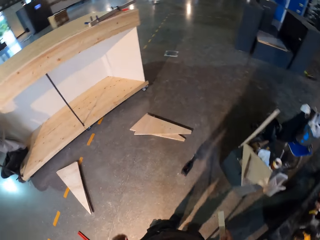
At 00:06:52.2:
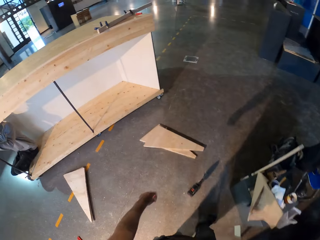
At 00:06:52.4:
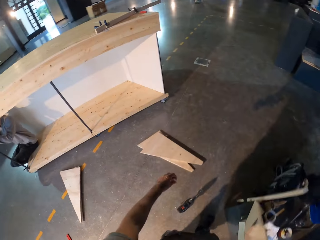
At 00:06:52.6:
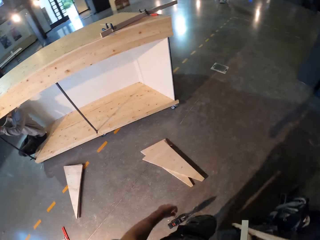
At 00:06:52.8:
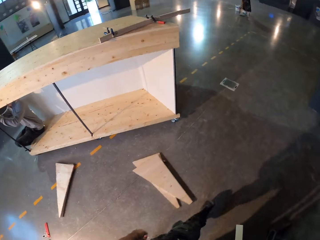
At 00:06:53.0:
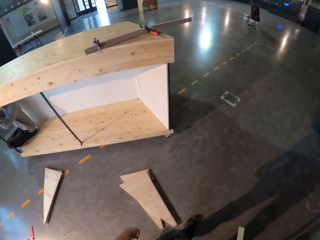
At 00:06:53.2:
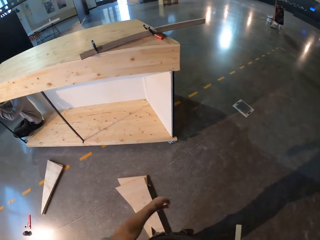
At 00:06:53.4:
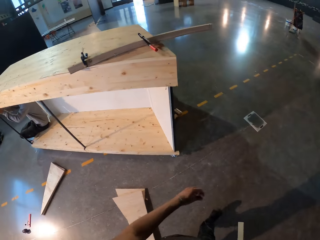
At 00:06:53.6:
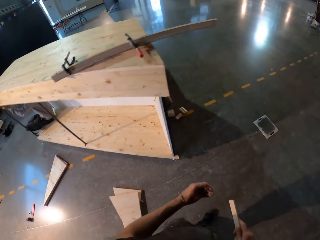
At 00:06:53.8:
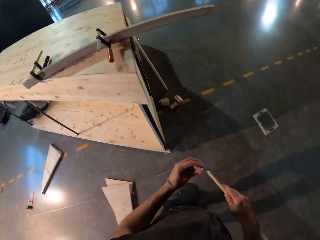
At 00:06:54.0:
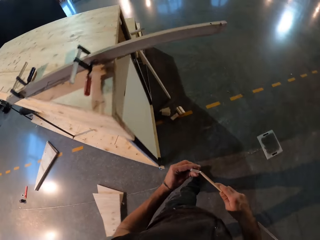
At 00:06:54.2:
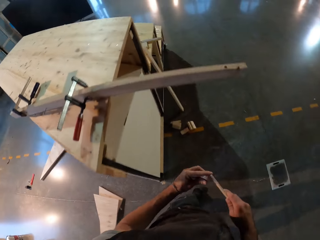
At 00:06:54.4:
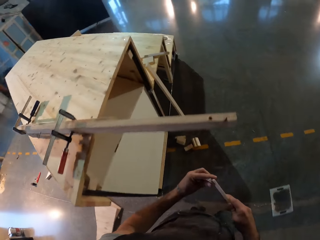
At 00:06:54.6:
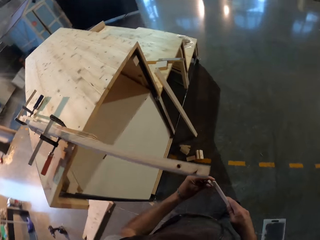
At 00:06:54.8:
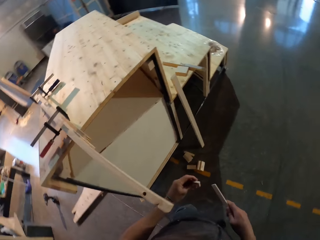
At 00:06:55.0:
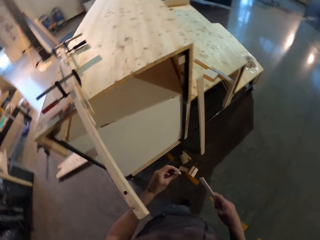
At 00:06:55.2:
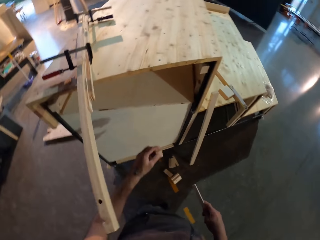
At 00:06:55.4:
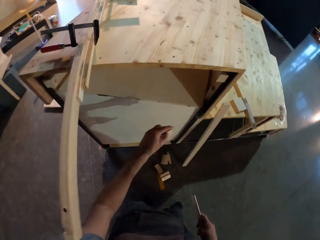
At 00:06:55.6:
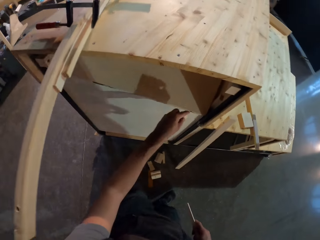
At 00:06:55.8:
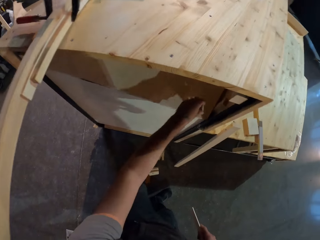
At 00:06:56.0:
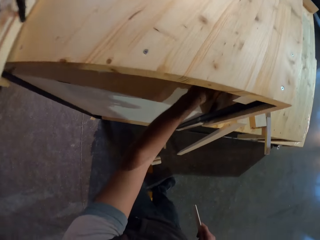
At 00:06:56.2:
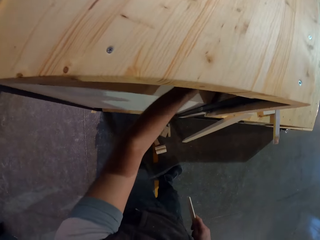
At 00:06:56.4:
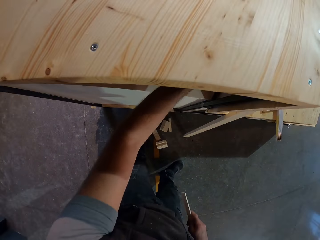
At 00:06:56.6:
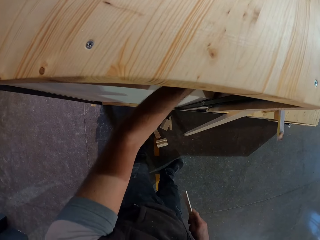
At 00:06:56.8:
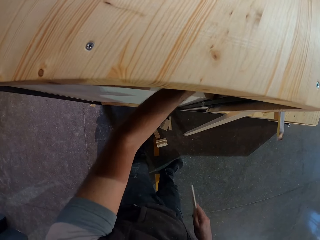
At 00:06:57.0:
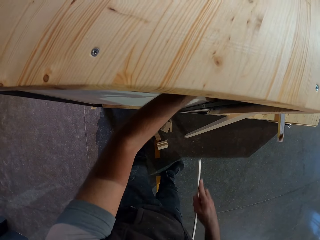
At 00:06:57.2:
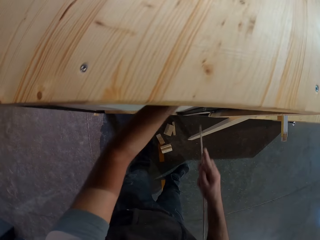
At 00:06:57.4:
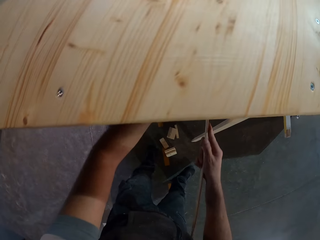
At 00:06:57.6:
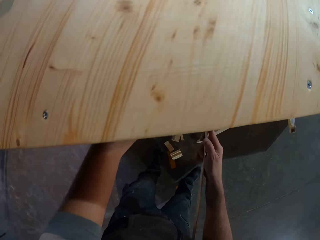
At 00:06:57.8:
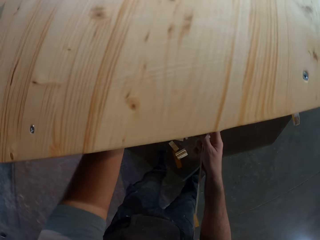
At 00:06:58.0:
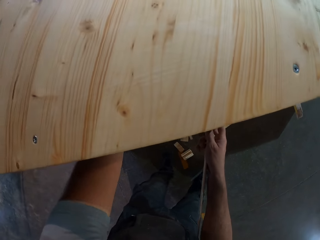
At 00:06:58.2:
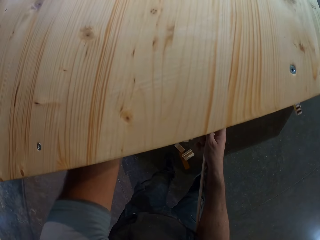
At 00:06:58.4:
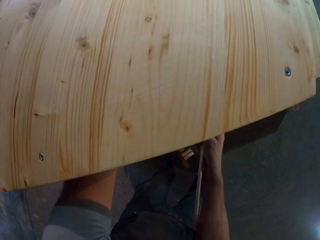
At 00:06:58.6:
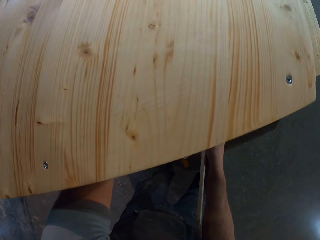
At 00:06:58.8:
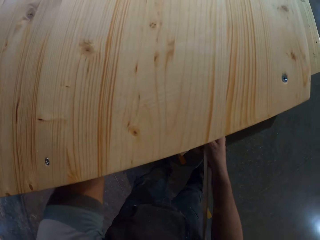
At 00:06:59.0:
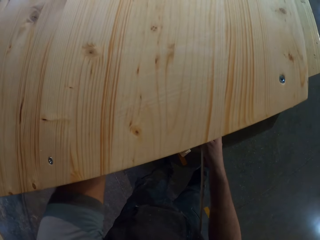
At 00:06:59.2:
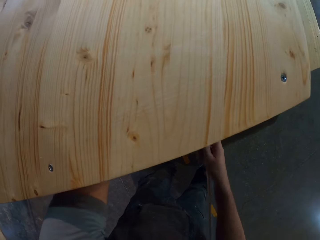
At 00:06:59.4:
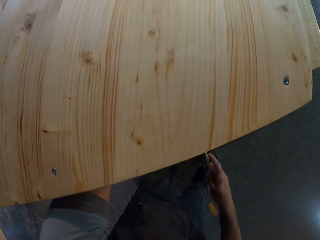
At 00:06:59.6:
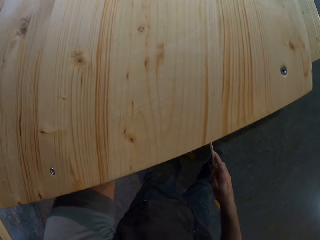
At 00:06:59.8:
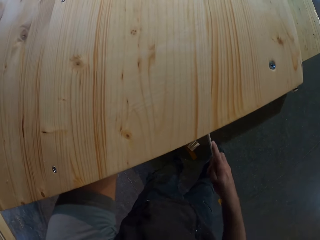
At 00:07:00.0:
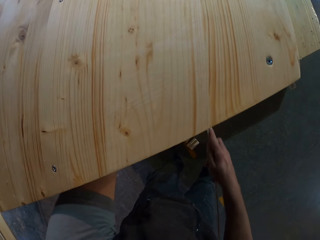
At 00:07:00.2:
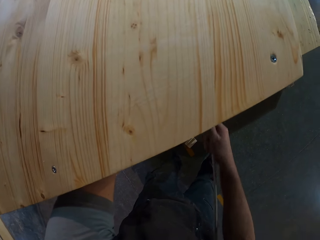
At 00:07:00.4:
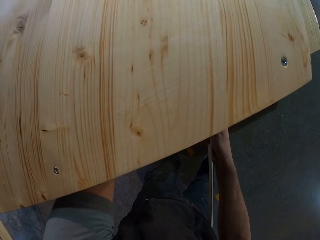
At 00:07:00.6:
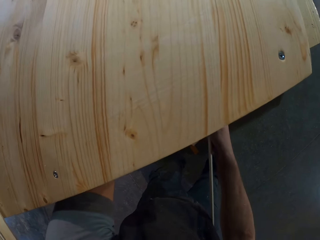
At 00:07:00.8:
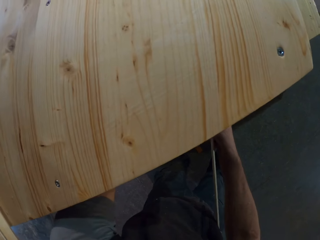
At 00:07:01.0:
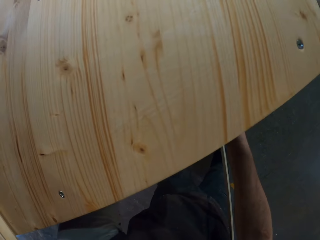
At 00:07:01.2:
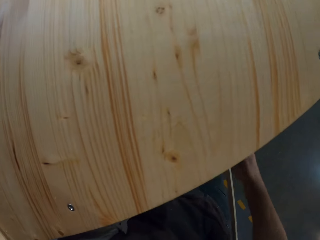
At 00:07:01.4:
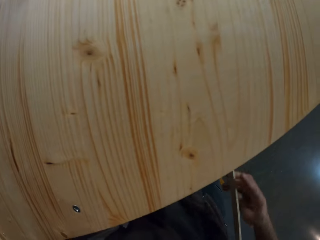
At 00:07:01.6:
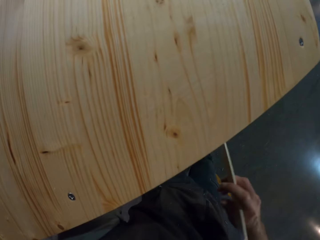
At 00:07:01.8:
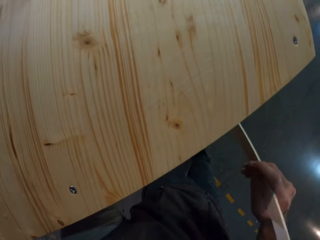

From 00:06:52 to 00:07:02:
The camera wearer brings the plank of wood and the chip of wood close together with both hands. He puts the chip of wood below the furniture with his left hand. He puts the plank of wood below the furniture with his right hand.

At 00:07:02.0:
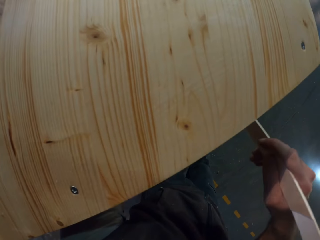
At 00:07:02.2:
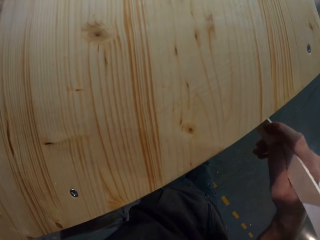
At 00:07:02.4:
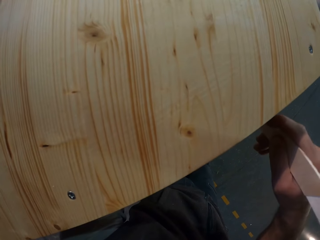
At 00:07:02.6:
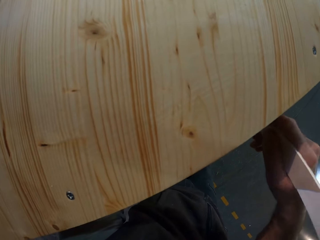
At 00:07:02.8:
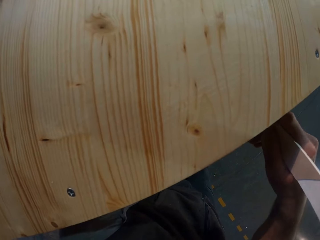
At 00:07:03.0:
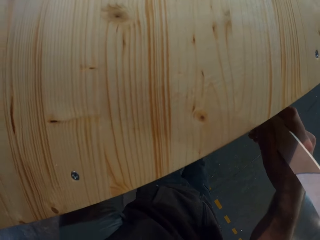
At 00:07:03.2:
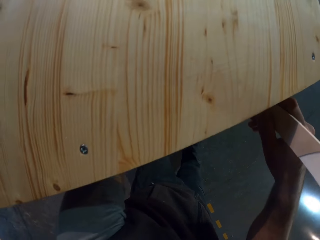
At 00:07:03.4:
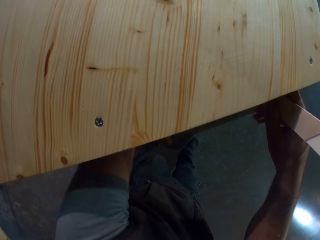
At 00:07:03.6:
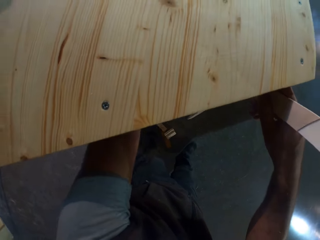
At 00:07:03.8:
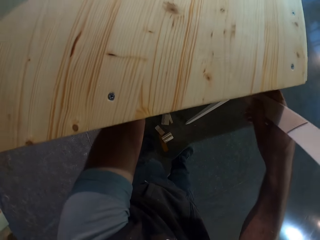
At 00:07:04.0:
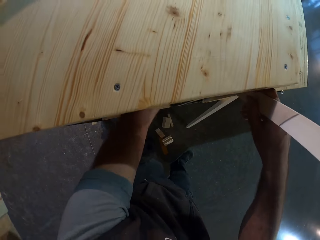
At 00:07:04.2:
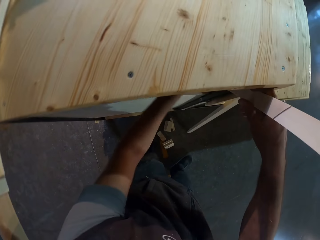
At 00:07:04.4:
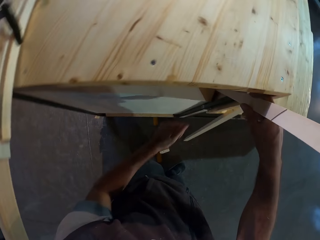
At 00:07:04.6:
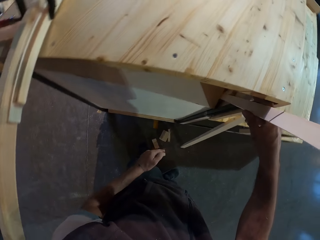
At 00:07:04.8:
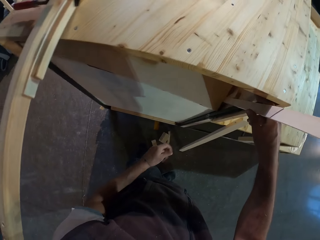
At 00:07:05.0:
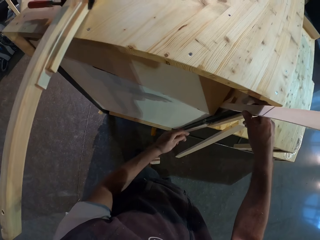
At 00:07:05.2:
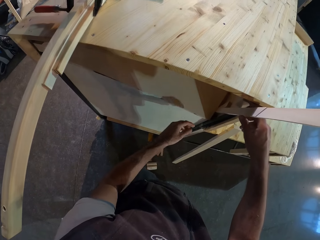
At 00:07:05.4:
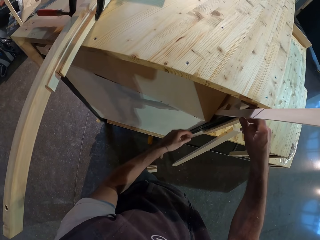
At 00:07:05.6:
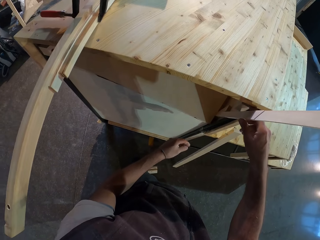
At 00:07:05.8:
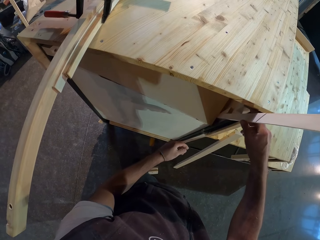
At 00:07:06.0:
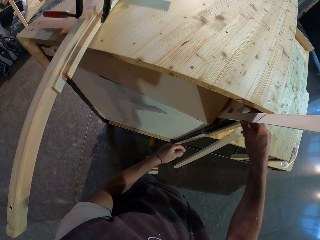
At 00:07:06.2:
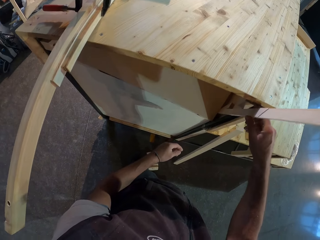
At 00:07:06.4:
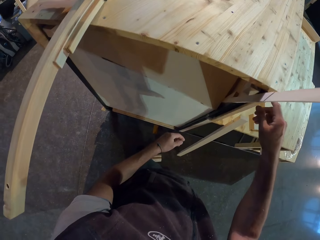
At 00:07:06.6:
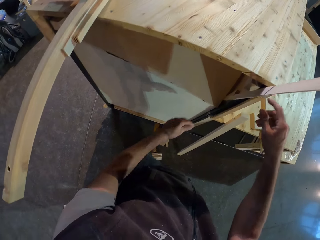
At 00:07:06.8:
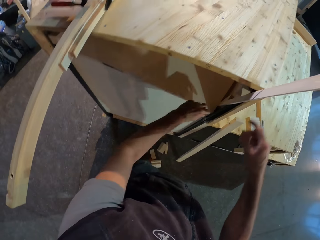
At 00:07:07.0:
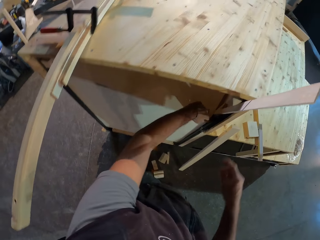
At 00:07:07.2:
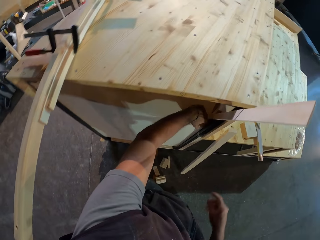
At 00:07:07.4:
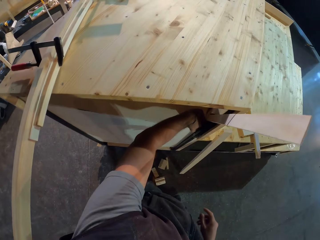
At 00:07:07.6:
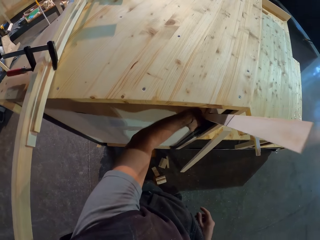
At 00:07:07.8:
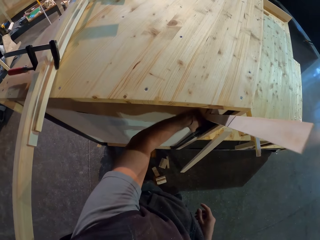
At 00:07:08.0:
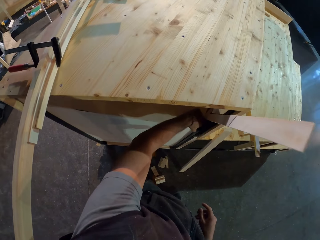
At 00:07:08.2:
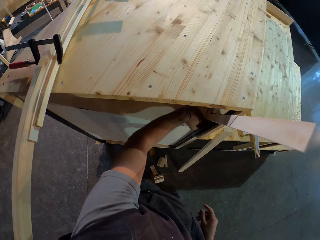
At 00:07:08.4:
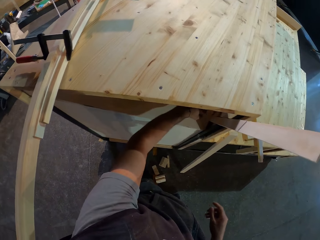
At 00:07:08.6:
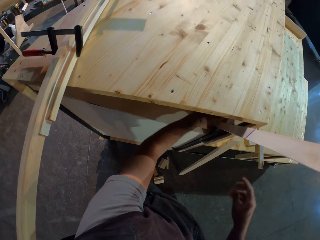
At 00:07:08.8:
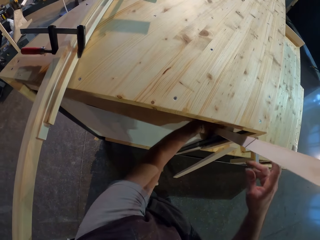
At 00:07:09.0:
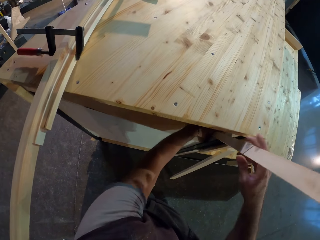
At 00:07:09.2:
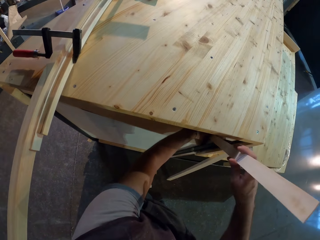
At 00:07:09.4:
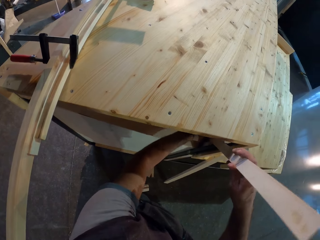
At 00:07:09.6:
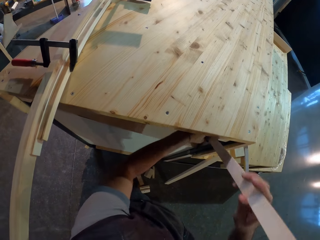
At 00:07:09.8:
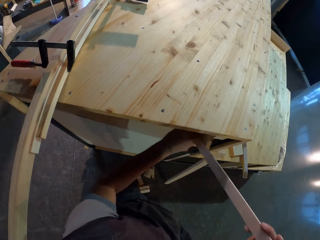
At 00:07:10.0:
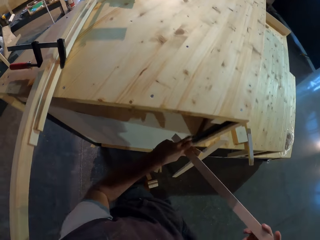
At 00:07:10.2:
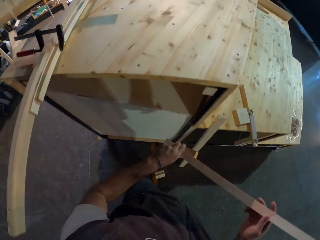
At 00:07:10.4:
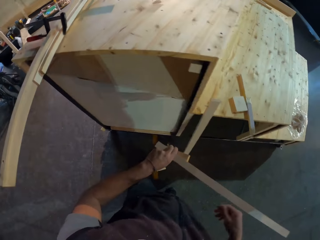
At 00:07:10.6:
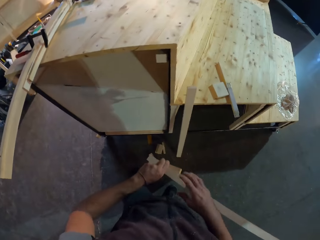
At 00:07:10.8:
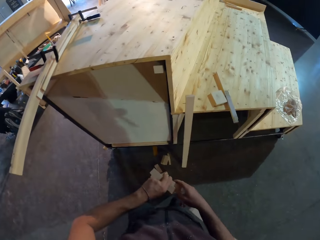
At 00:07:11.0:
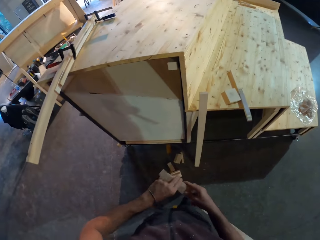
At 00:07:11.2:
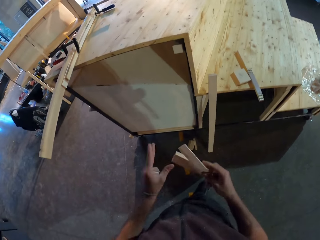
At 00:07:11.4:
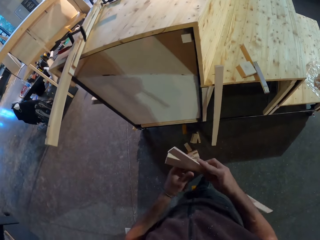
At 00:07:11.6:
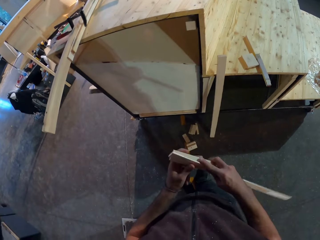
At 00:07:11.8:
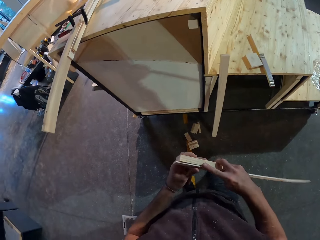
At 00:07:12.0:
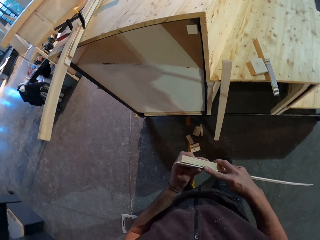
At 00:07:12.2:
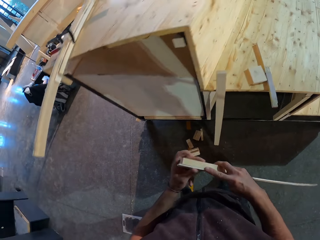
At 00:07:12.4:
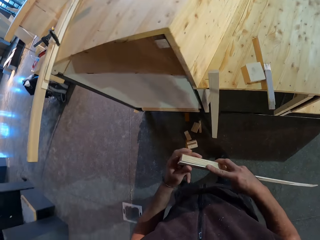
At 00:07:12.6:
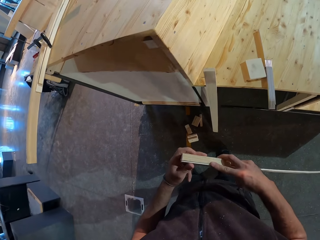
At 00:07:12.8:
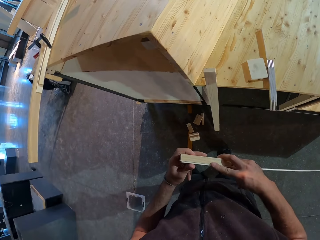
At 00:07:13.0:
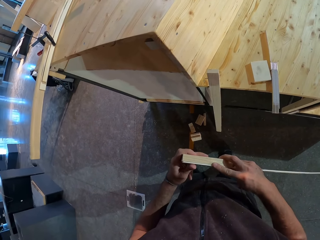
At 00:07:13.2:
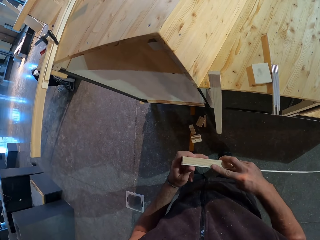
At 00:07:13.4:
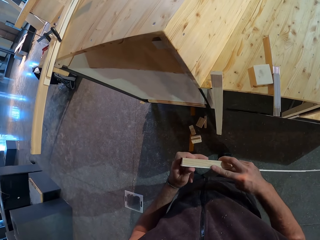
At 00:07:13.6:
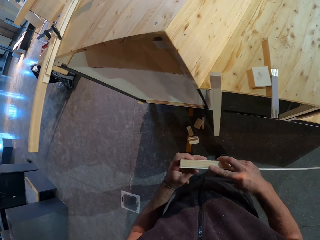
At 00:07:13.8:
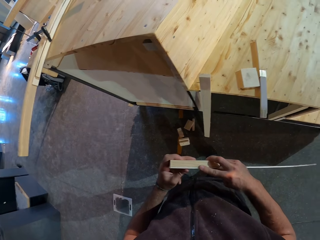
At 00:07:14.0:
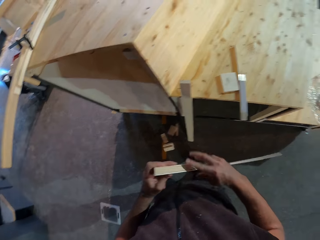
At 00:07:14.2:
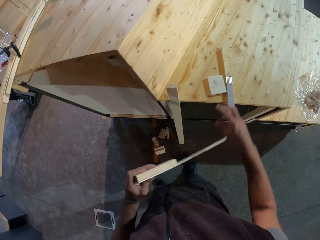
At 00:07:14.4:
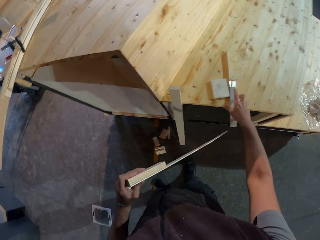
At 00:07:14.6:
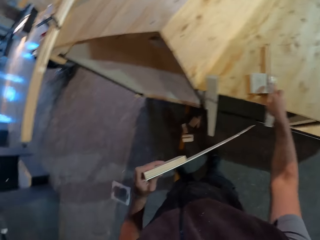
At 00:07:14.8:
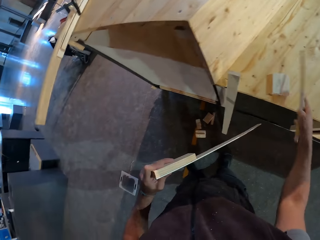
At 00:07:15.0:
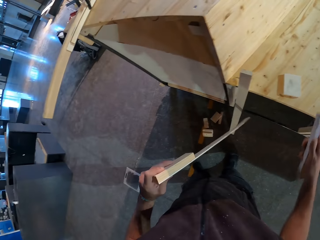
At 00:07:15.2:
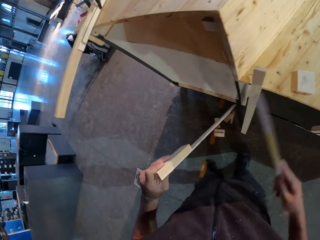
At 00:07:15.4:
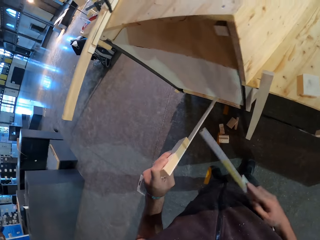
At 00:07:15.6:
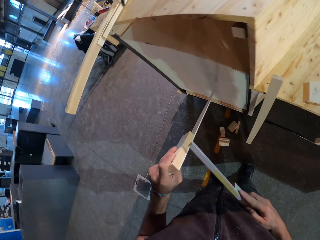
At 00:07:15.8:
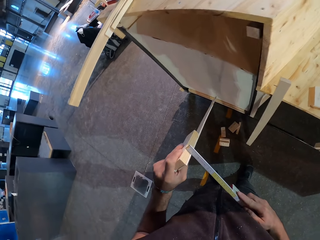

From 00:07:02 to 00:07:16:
The camera wearer removes his left hand from below the furniture. He places the plank of wood on the plank of wood with his right hand. He looks at the wood. He adjusts the plank of wood with his left hand. He lifts the wood in the middle of the table. He removes the plank of wood with both hands. He joins two planks of wood together with both hands. He adjusts the pieces of wood in his hand. He picks up the foldable ruler or tape measure with his right hand.
